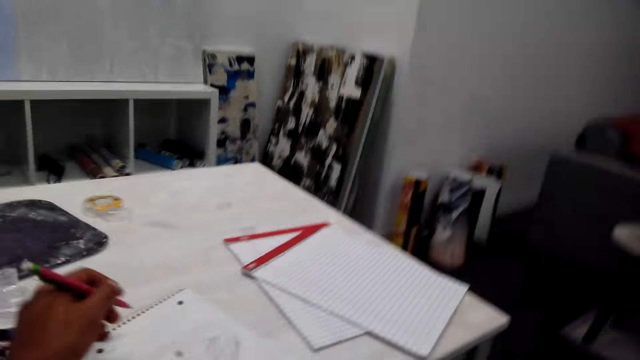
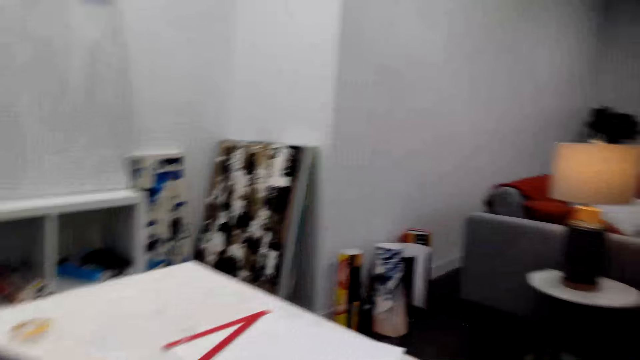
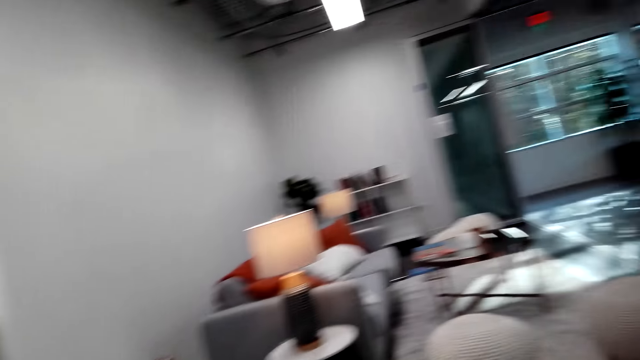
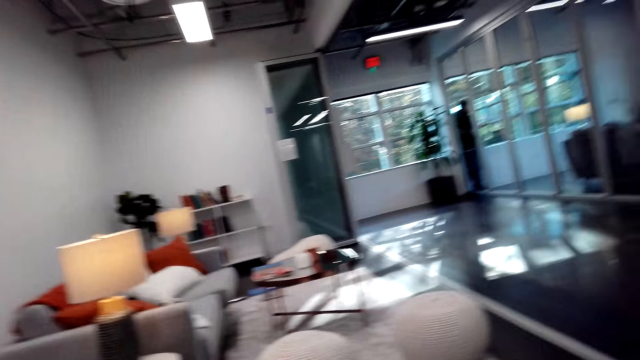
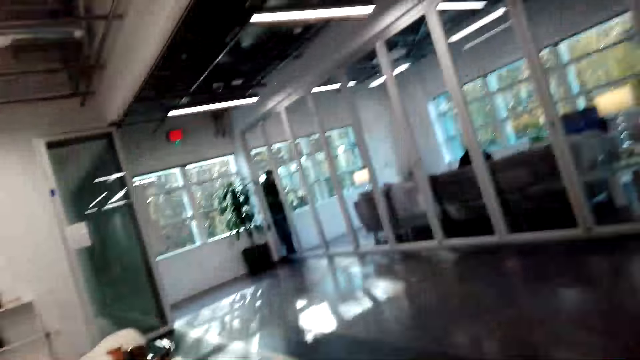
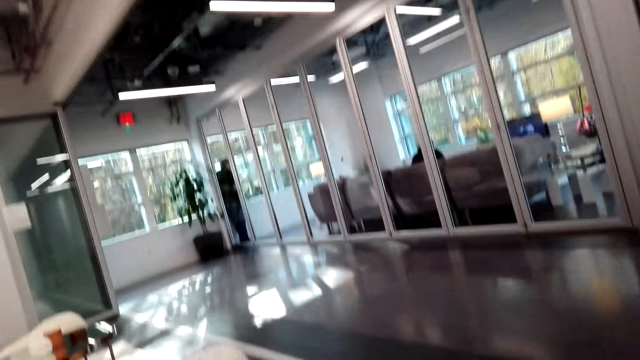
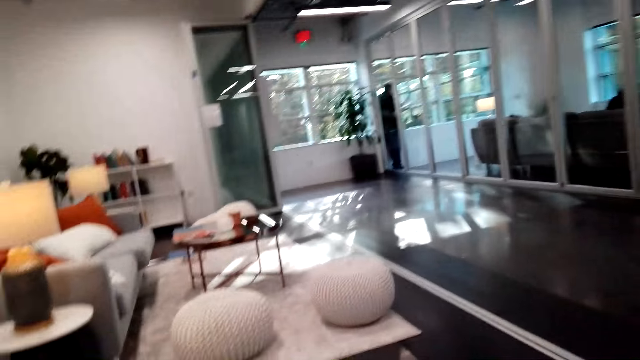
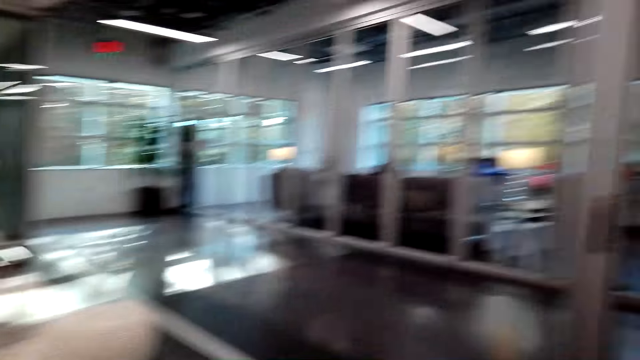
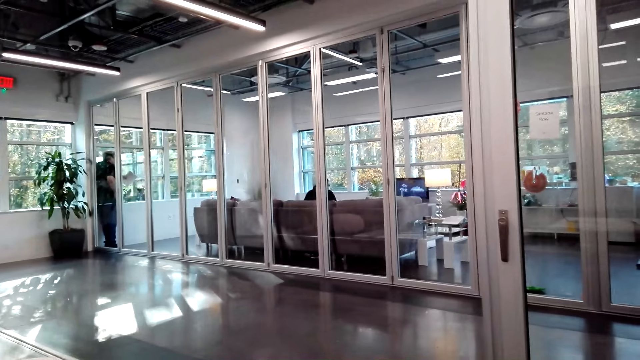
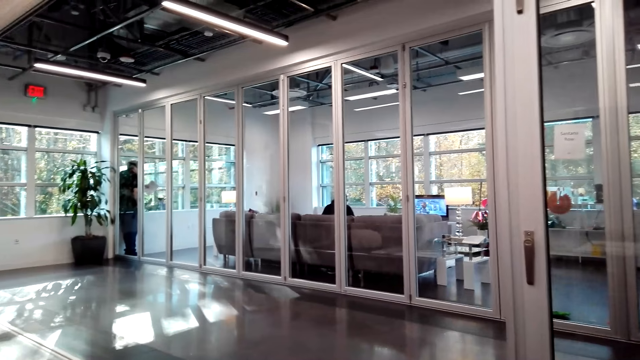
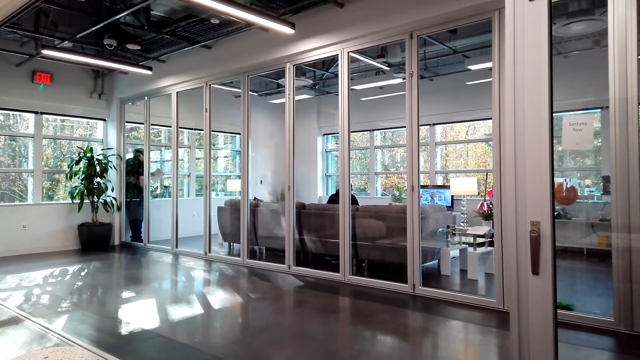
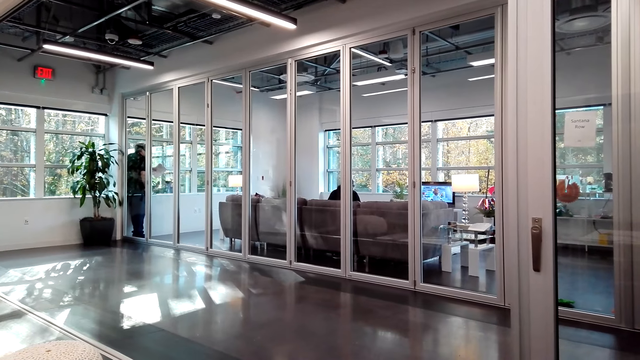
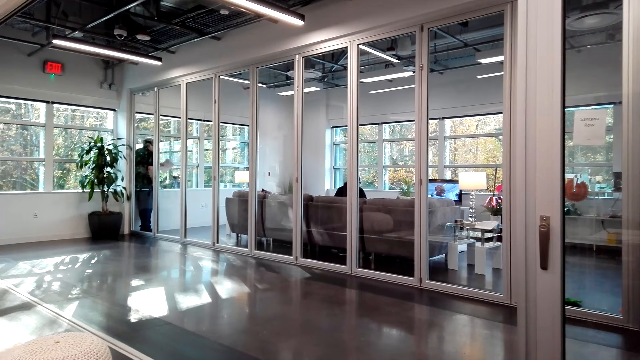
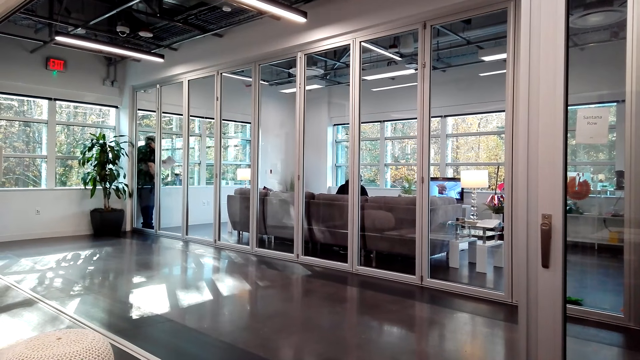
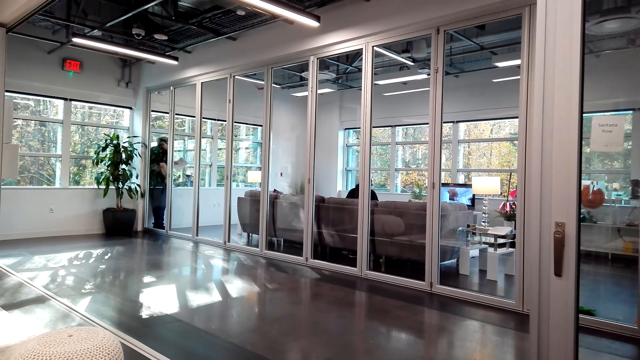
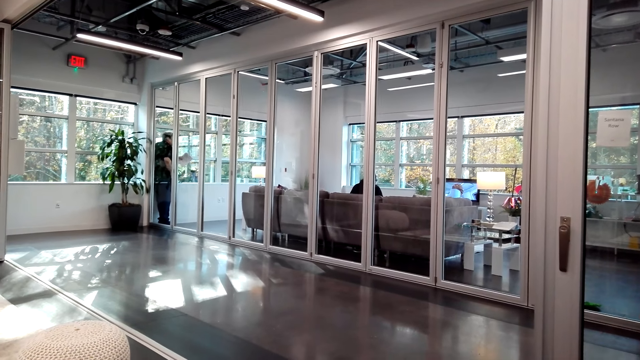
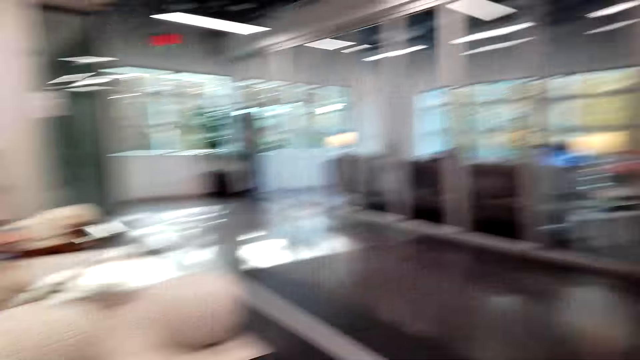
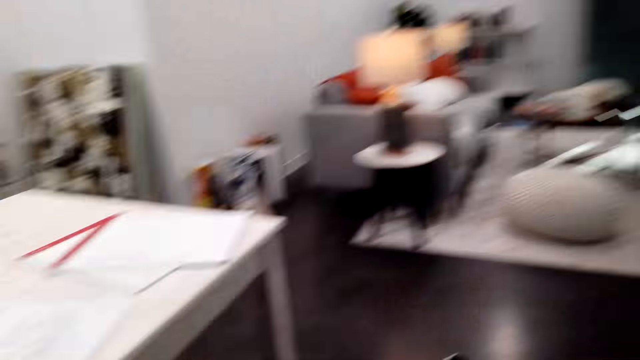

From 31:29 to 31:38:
The camera wearer looks around the room.

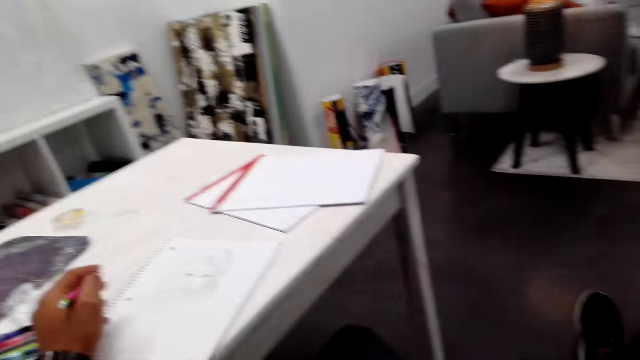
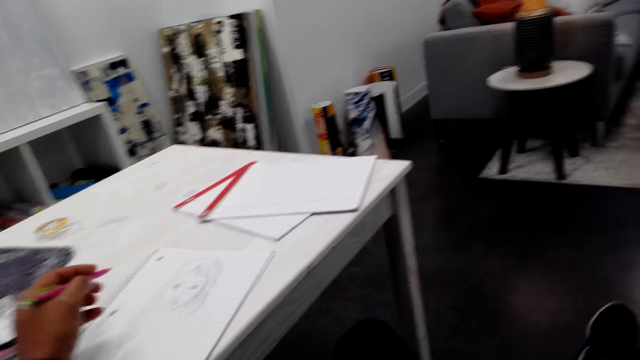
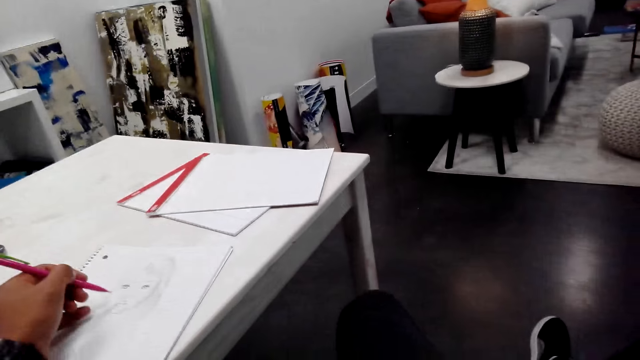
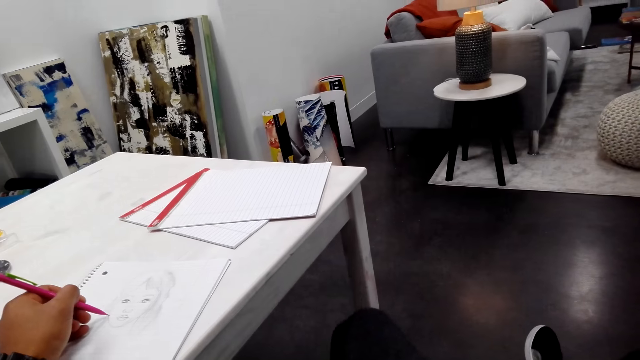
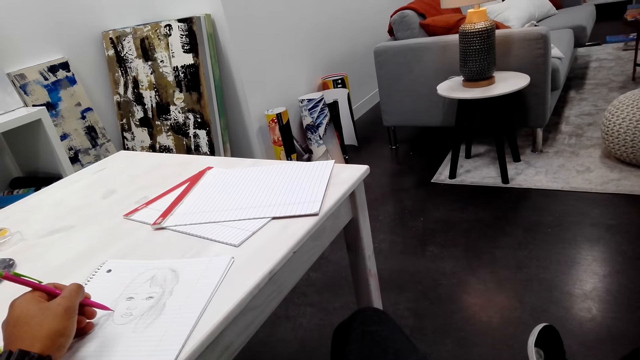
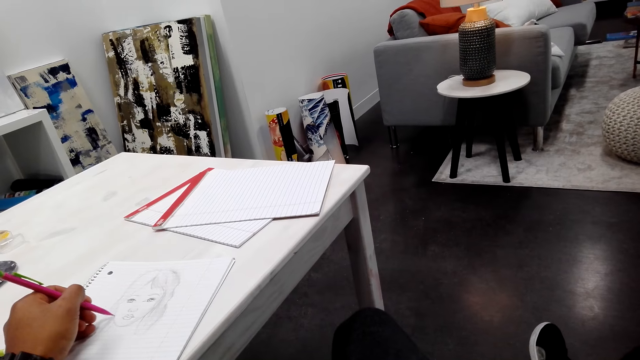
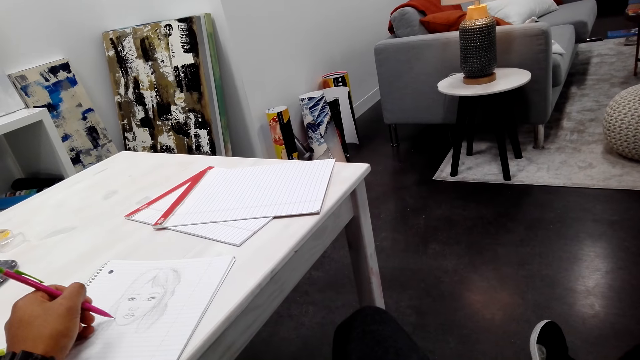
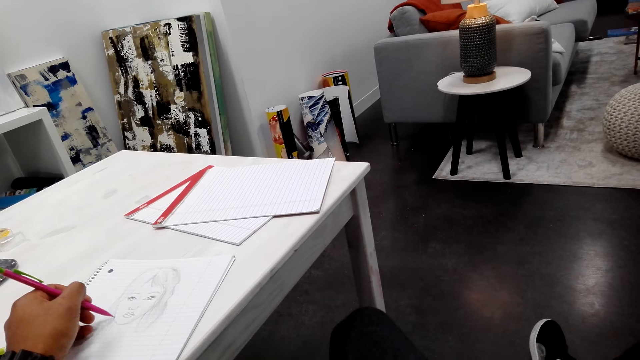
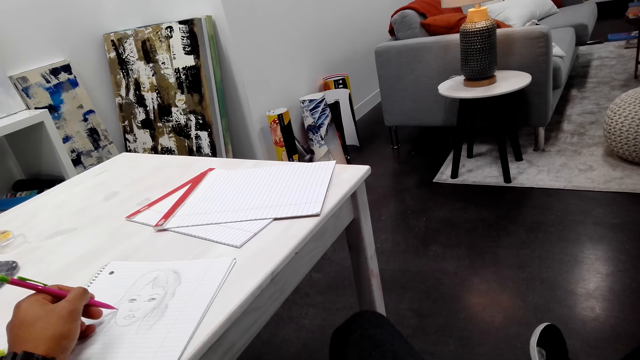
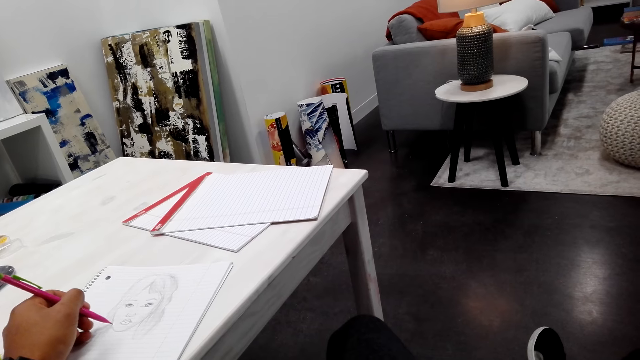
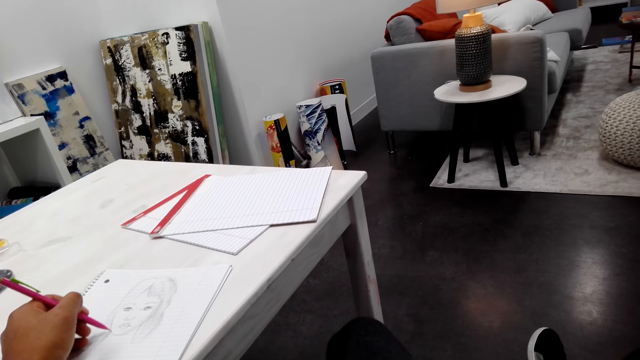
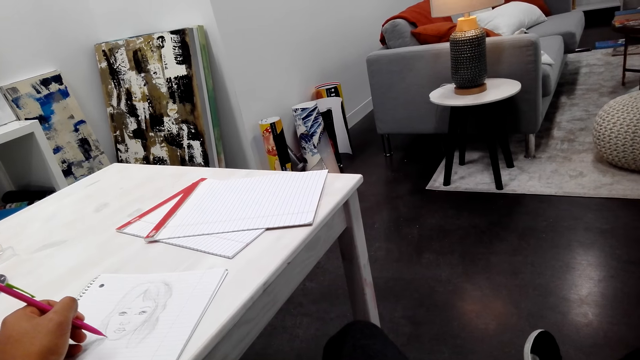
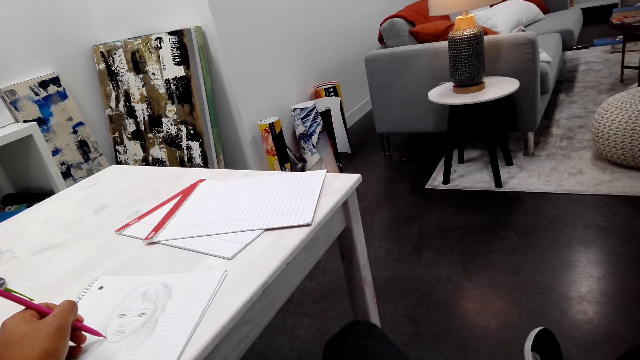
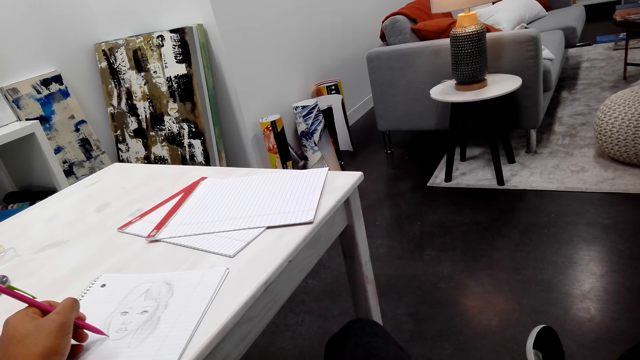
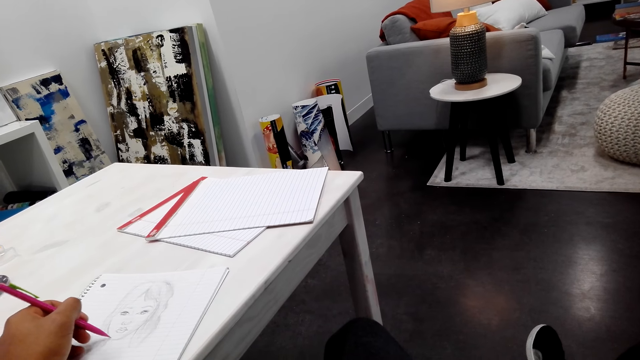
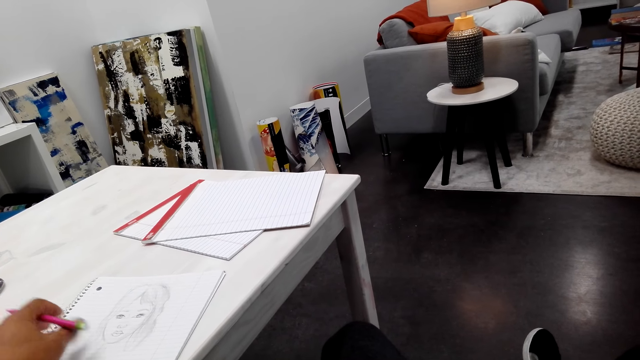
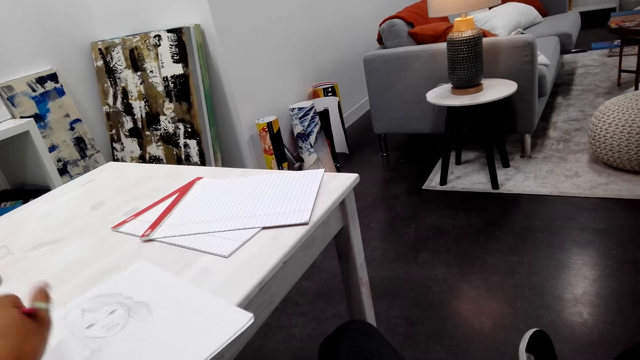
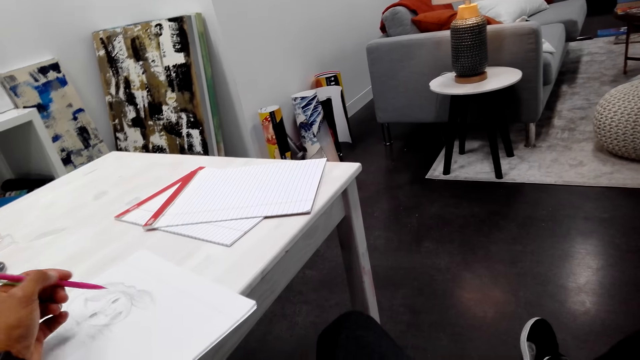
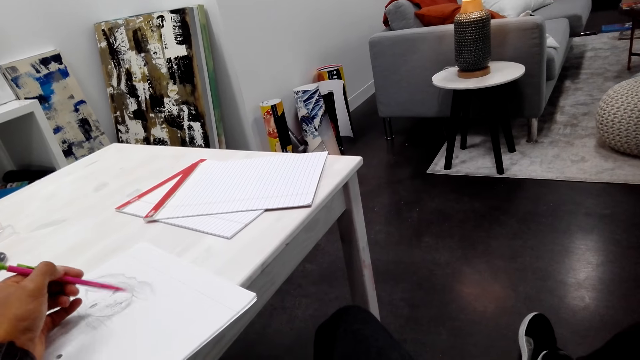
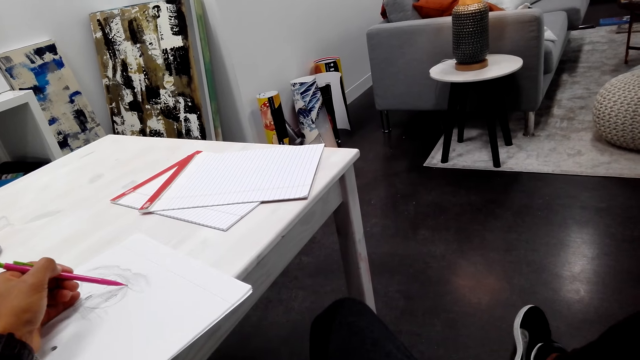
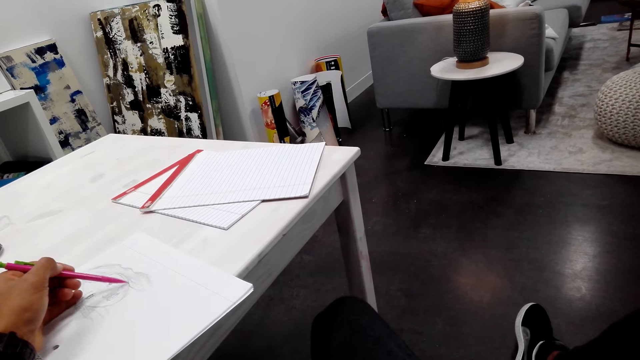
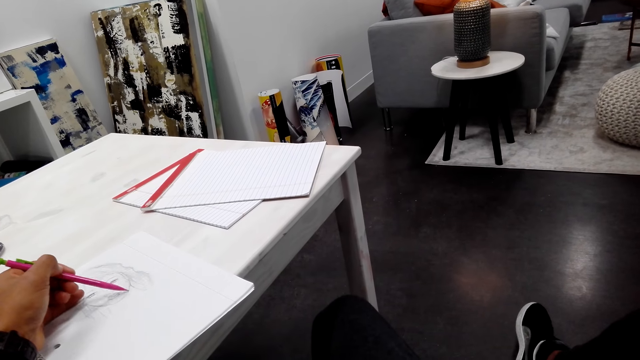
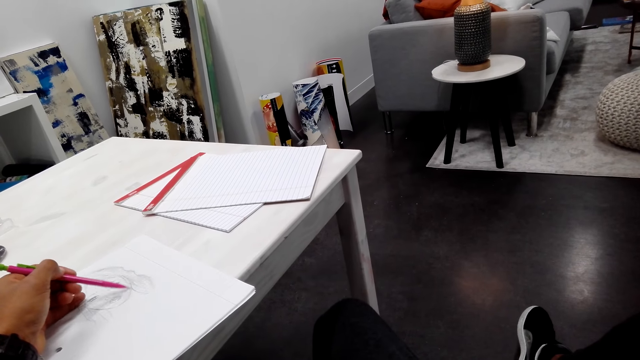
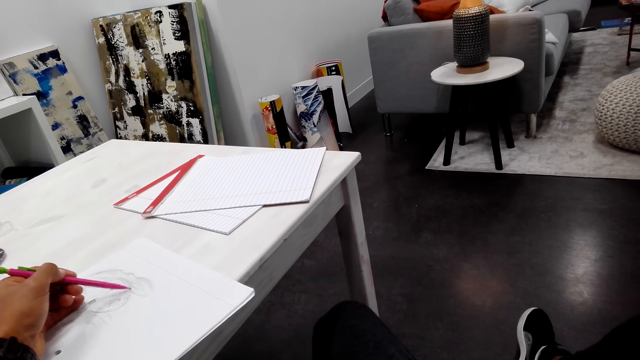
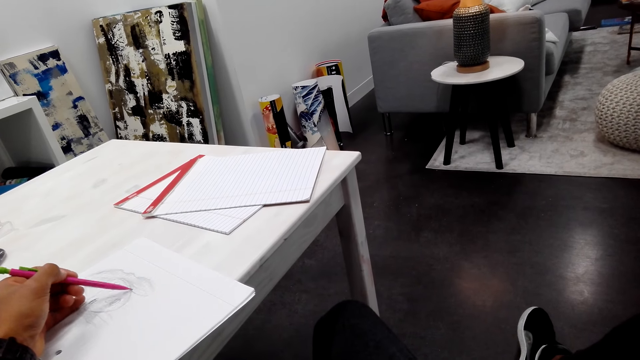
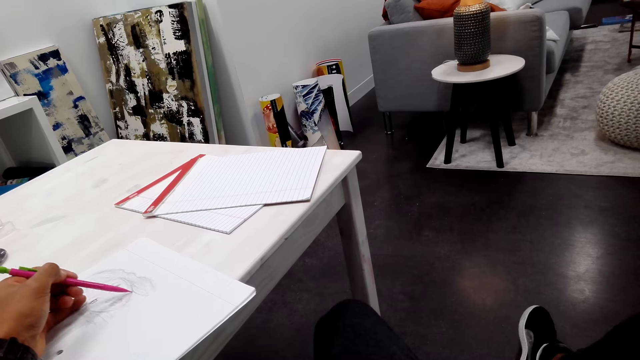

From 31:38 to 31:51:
The camera wearer draws pictures on the book with a pencil. They tilt the paper. They draw on the paper.
